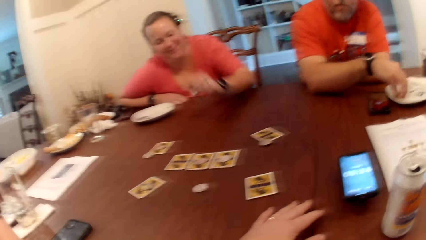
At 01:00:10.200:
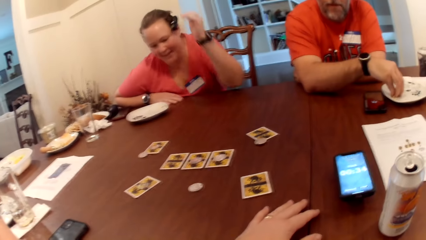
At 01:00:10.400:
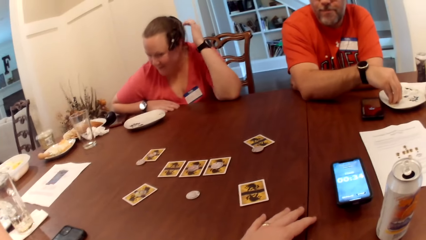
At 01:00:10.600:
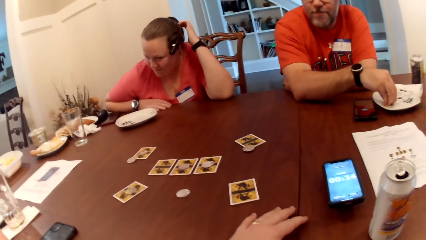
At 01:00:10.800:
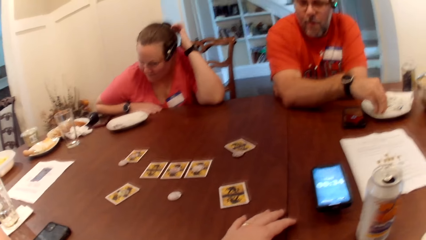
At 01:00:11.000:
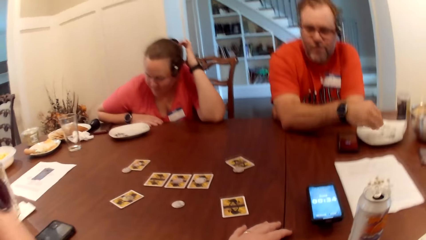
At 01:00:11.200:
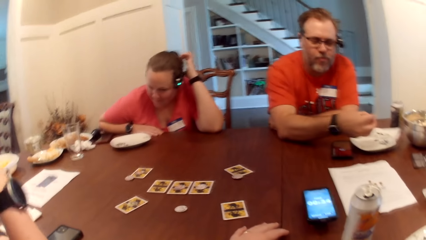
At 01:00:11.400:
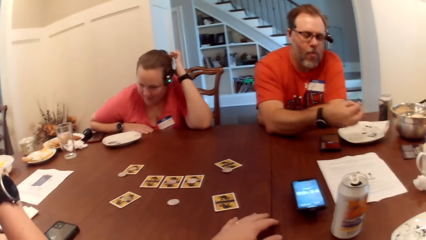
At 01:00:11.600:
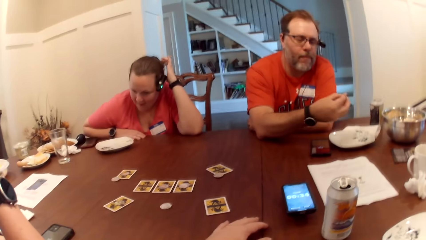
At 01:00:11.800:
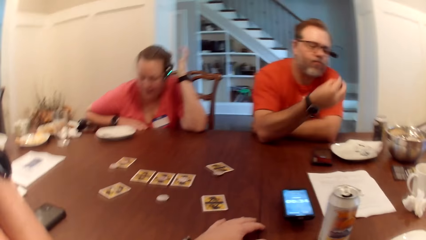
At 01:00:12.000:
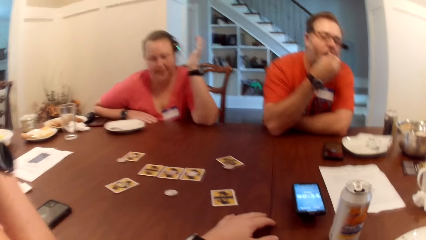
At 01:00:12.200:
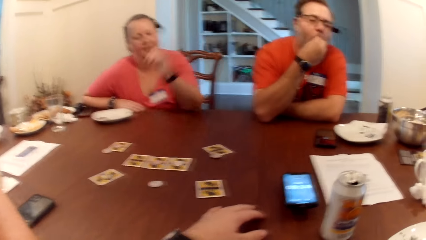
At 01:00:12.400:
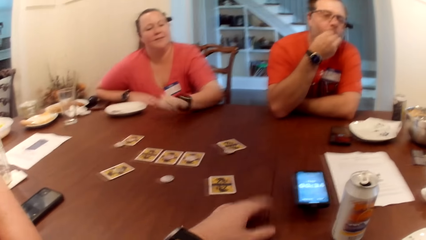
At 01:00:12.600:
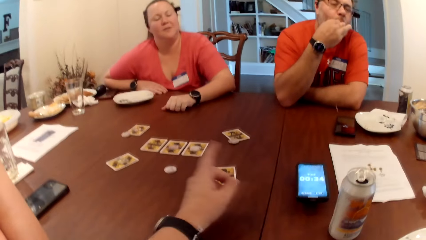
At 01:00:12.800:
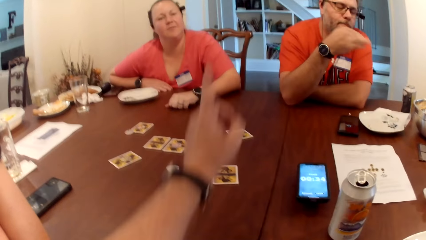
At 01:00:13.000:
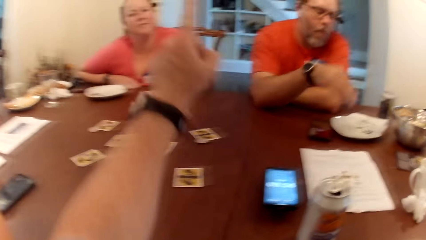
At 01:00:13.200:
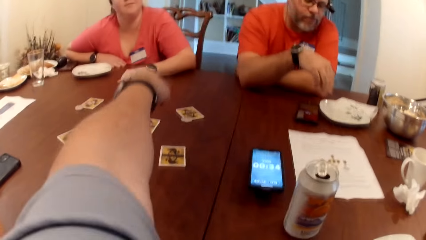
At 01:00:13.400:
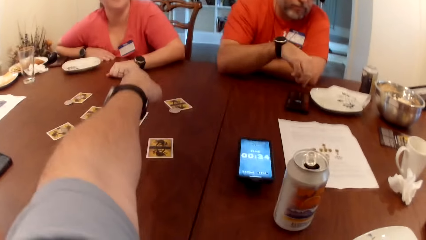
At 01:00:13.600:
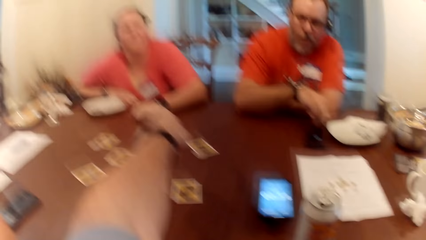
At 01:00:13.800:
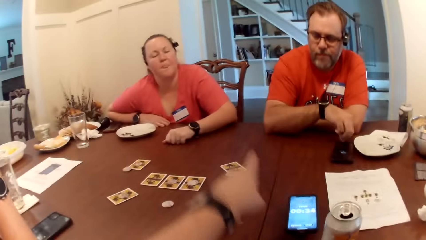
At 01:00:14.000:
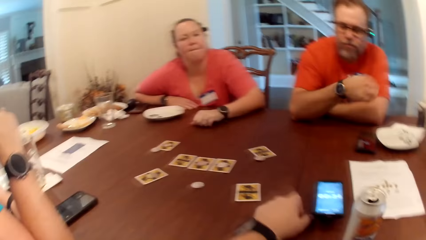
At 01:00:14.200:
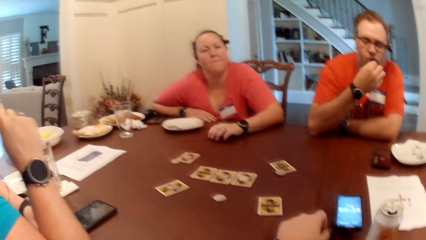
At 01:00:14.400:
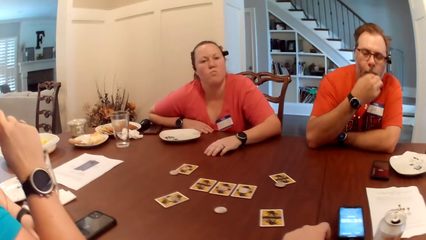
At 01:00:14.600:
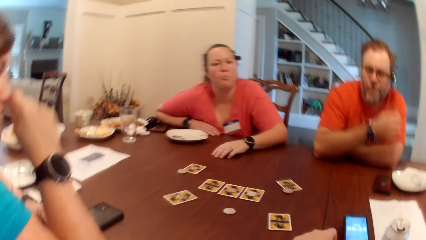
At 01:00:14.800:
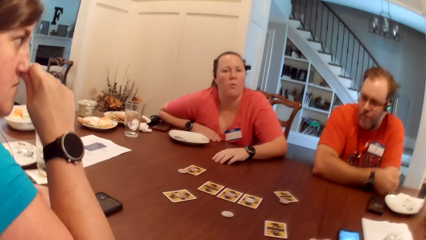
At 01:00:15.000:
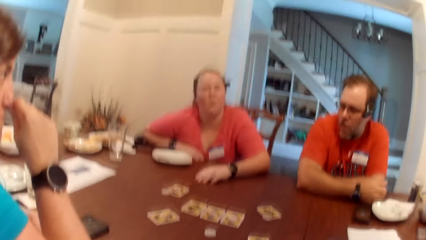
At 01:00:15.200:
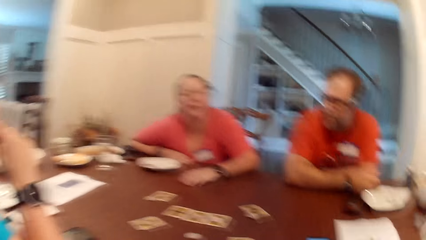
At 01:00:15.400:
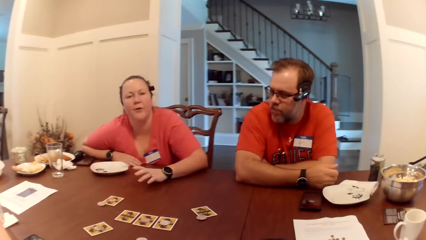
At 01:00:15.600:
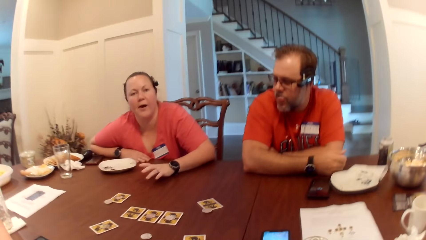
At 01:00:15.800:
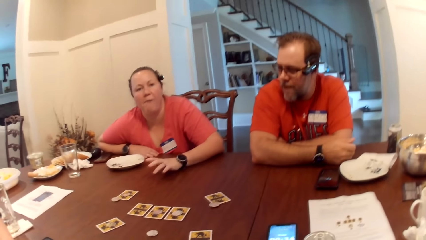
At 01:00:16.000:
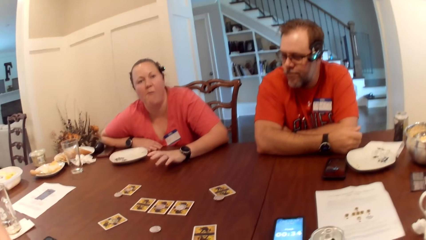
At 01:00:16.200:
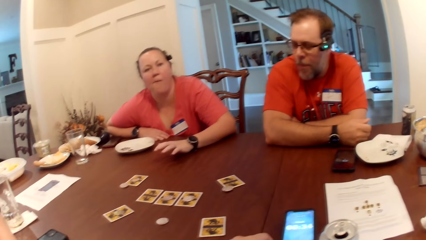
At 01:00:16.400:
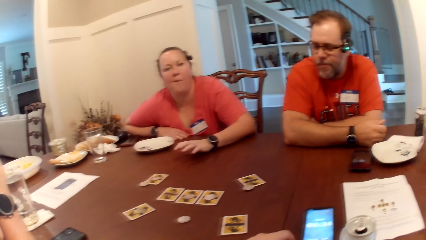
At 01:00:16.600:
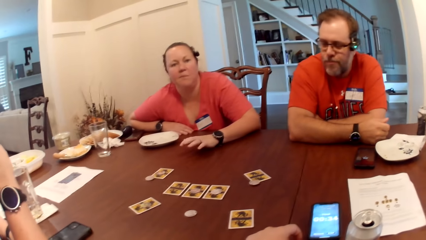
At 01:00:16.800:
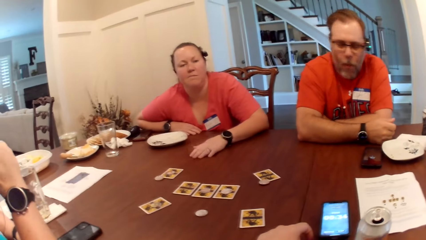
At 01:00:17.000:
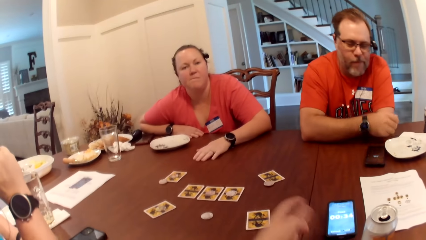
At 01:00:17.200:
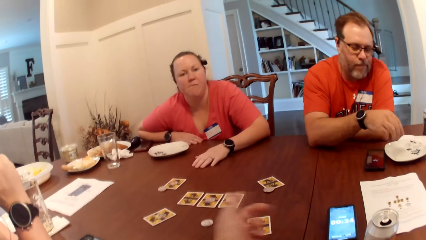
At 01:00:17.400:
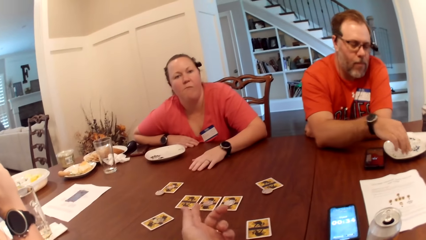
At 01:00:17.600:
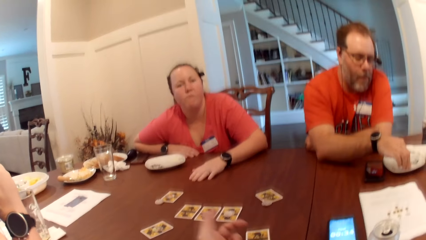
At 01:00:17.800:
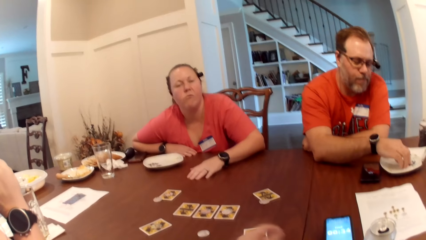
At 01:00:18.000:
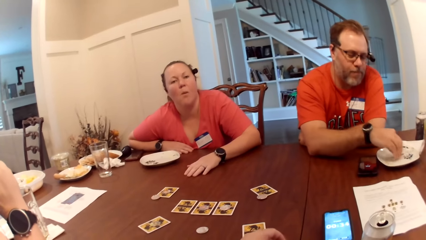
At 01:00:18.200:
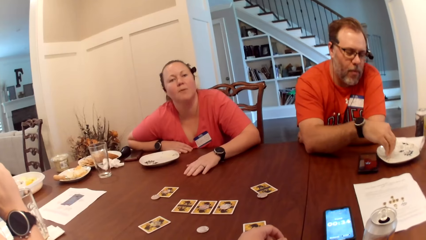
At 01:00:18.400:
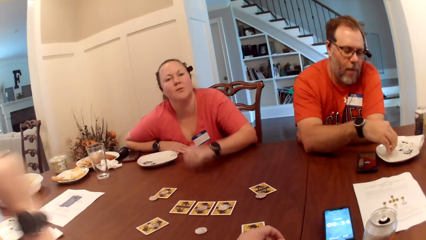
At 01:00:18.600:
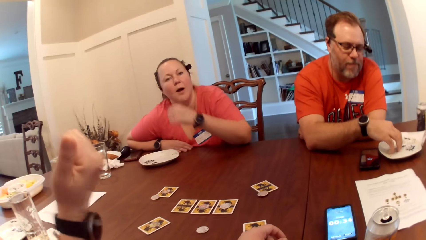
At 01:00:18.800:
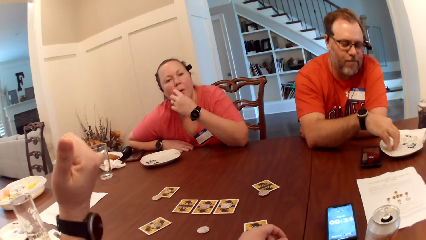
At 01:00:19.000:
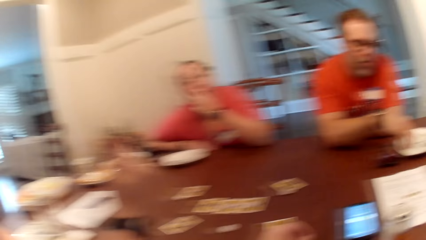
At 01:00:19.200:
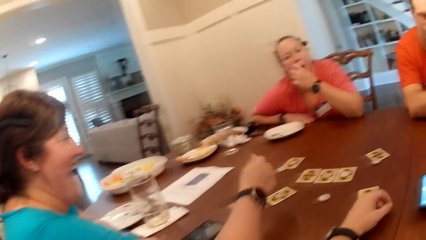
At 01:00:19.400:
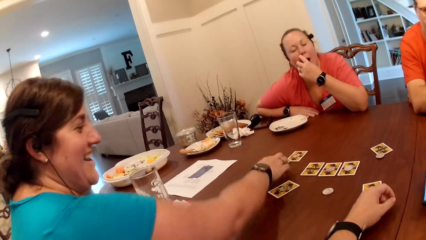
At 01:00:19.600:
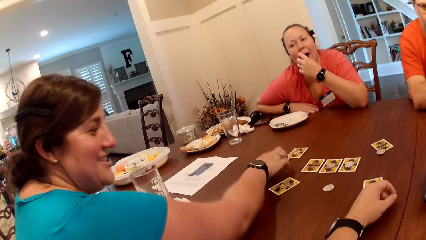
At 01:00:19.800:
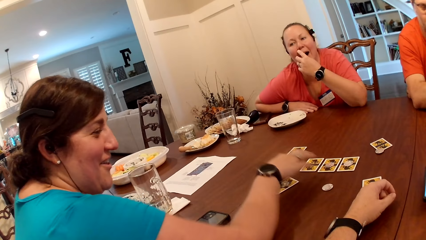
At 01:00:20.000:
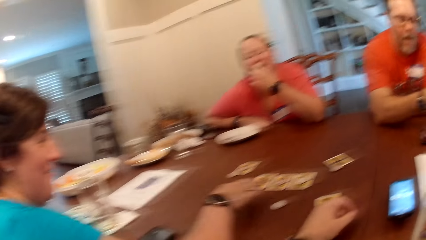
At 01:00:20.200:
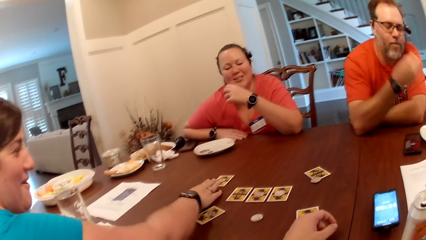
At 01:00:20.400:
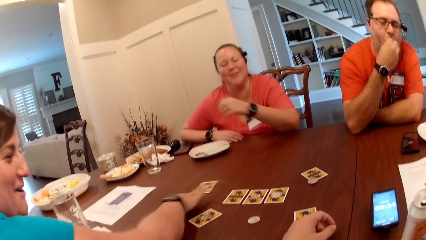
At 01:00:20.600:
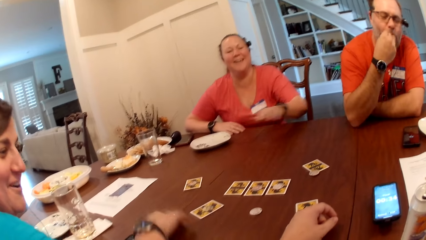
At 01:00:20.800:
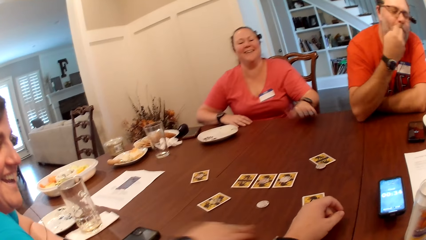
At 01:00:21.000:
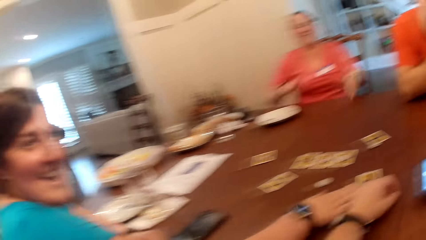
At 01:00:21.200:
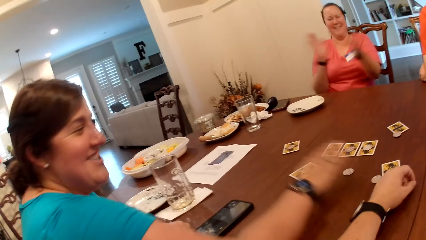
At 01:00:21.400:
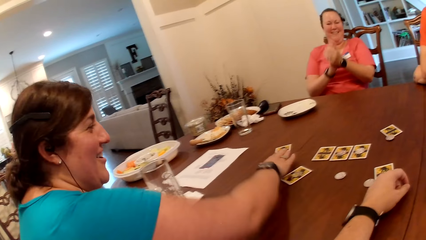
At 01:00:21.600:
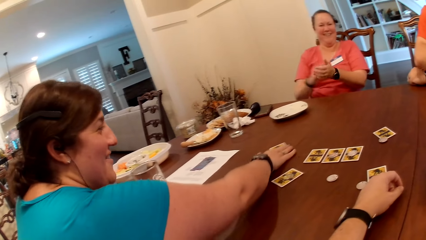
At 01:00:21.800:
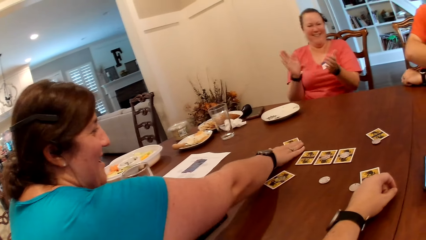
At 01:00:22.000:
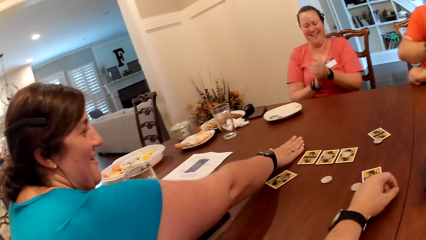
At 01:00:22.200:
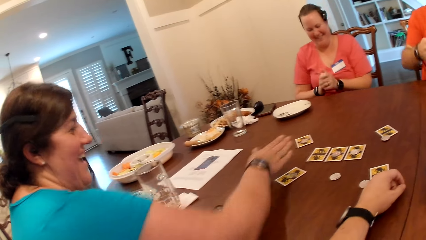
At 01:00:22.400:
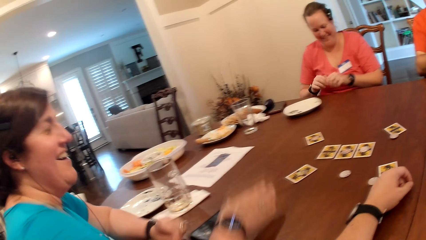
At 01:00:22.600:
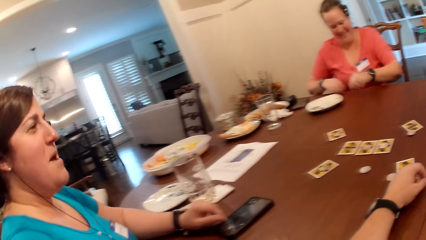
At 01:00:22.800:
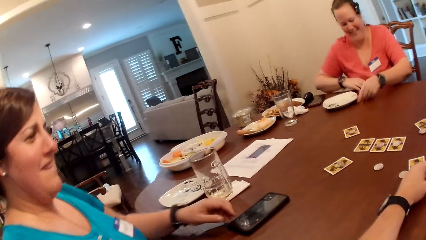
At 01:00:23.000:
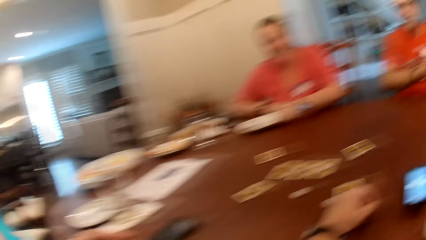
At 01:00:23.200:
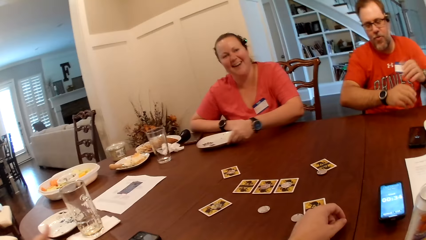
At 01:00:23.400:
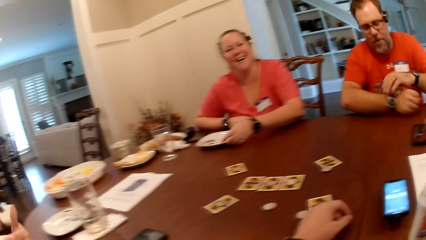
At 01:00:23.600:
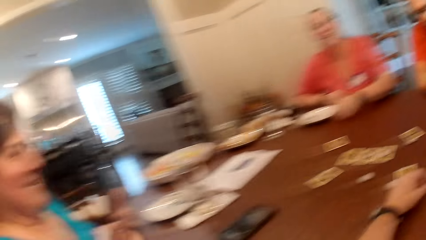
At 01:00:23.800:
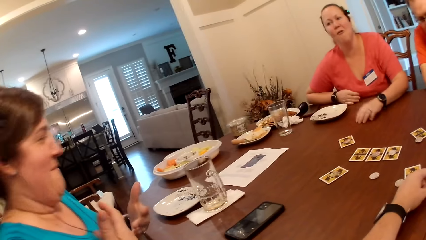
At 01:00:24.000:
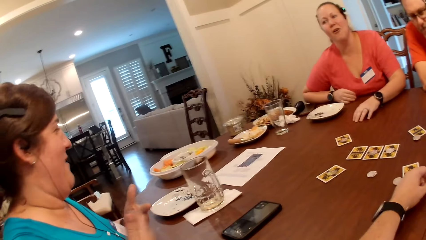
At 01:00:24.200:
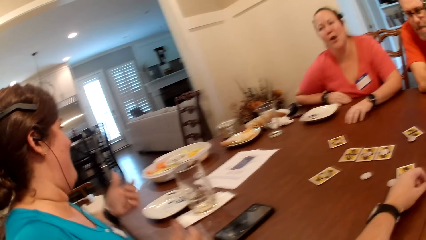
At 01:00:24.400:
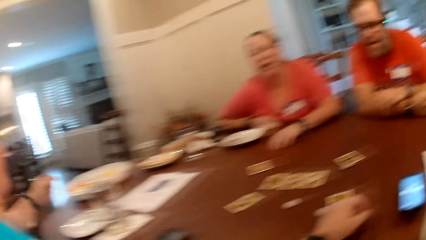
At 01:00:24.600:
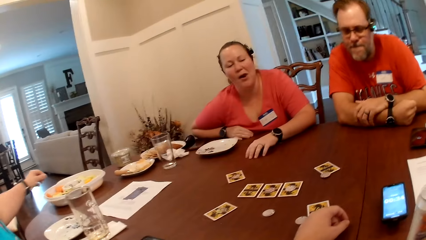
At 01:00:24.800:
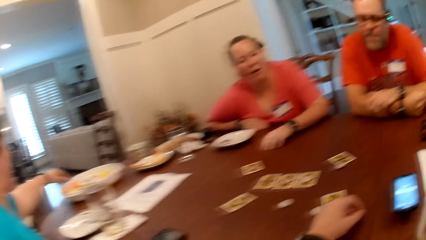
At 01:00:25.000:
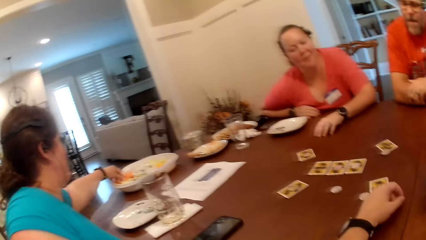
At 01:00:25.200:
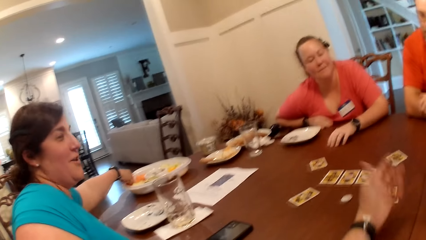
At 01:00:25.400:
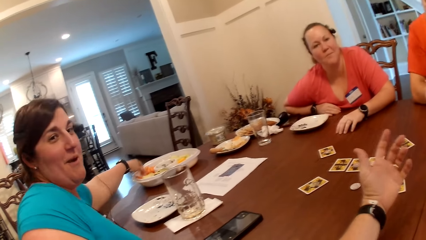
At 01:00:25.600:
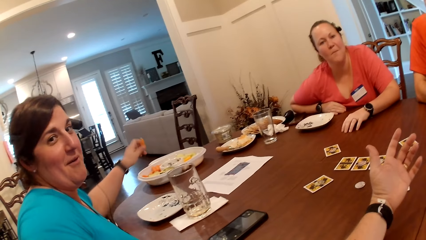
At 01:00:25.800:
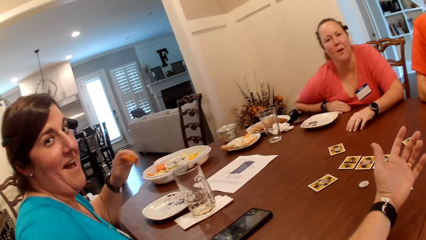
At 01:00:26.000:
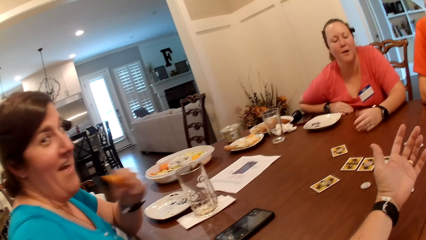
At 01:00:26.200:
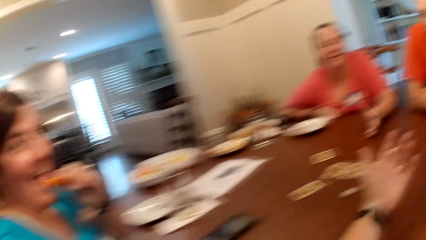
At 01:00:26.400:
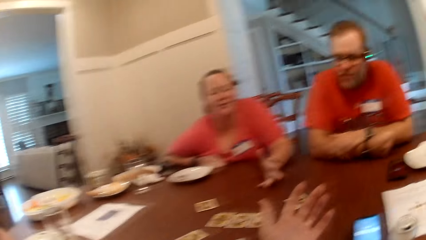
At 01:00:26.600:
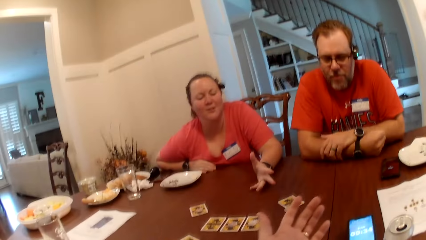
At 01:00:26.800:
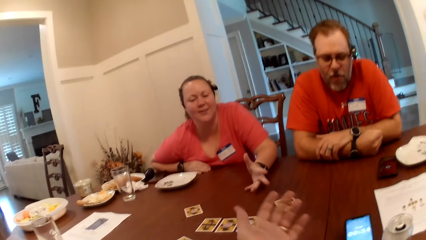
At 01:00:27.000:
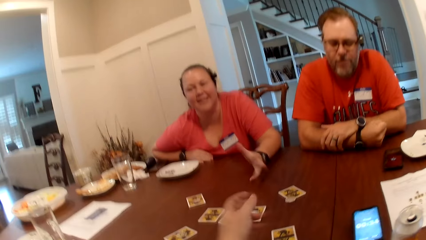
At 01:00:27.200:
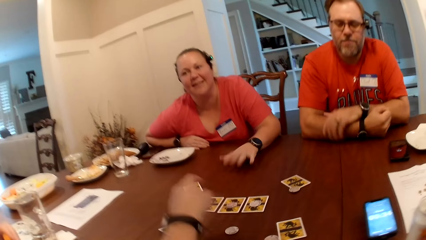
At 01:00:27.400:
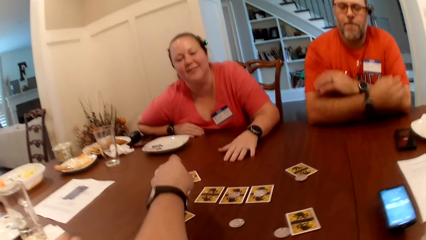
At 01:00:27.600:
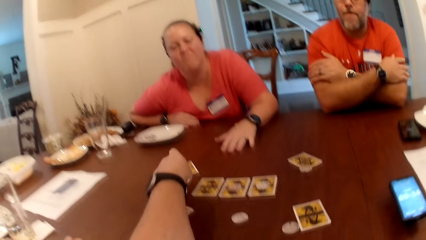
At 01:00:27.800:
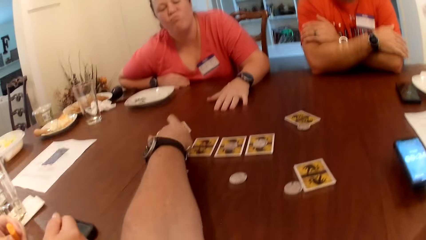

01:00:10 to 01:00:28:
A woman scratches the head. A man eats the popcorn. The camera wearer points at the card. Another woman touches the face. The man takes the popcorn. The first woman touches the face. The second woman touches the cards on the table with her right hand. The man eats the popcorn. The first woman claps the hand. The second woman moves the card. The first woman holds the plate. A woman moves the bowl on the table with her left hand. The second woman picks snack from the bowl on the table with her left hand into her mouth. She eats the snack. The camera wearer holds the card.
